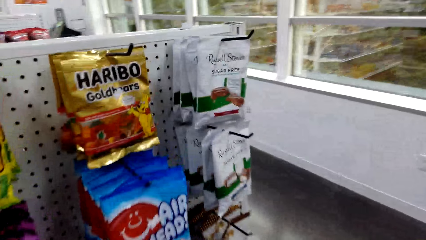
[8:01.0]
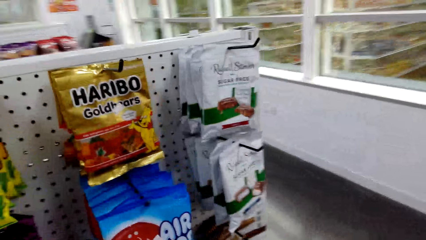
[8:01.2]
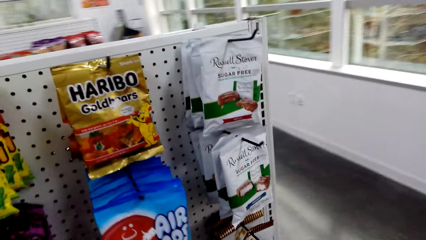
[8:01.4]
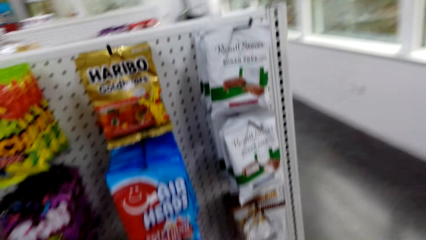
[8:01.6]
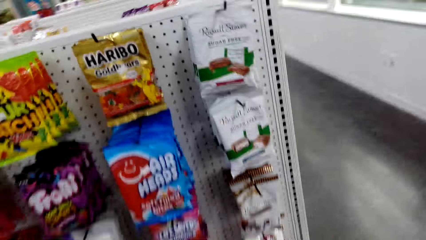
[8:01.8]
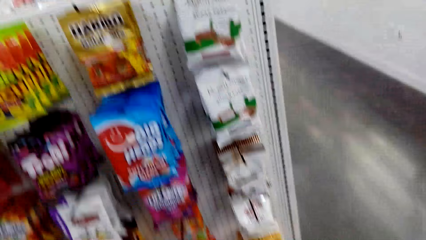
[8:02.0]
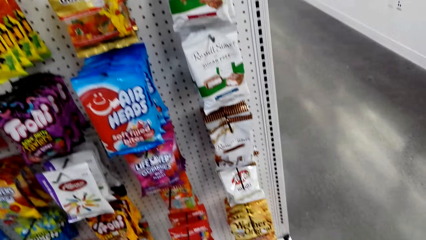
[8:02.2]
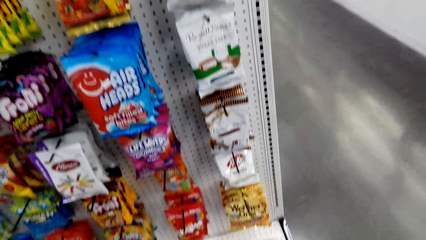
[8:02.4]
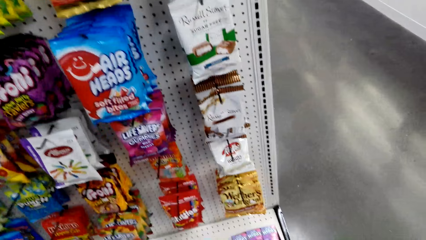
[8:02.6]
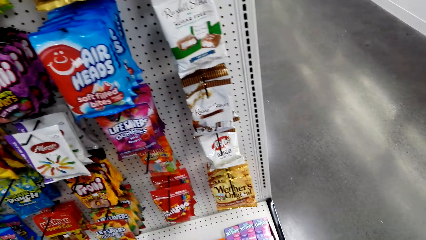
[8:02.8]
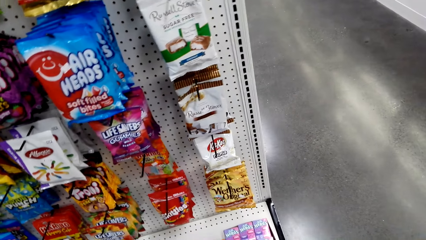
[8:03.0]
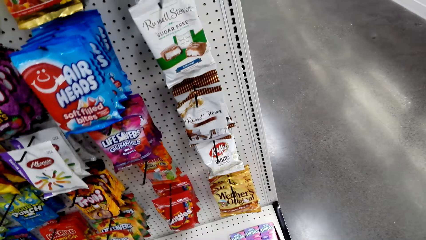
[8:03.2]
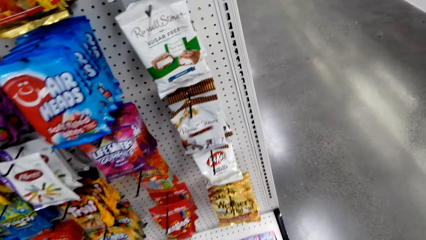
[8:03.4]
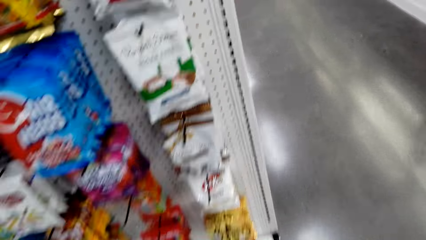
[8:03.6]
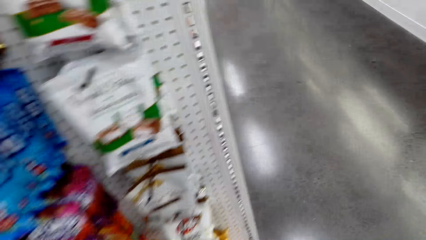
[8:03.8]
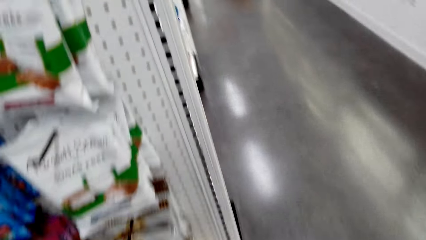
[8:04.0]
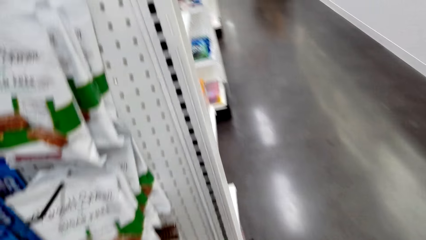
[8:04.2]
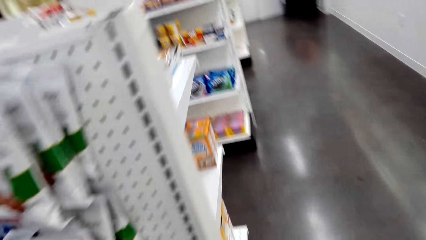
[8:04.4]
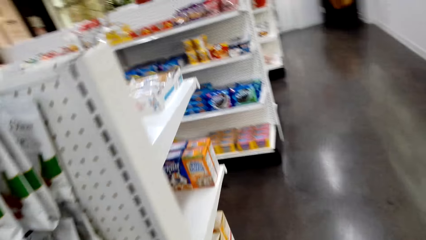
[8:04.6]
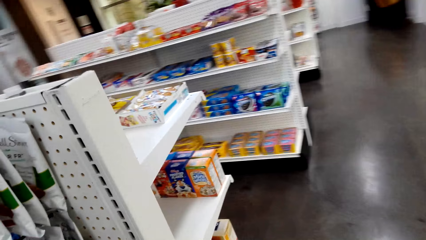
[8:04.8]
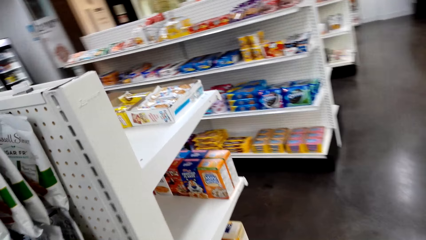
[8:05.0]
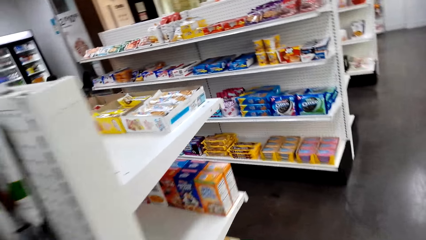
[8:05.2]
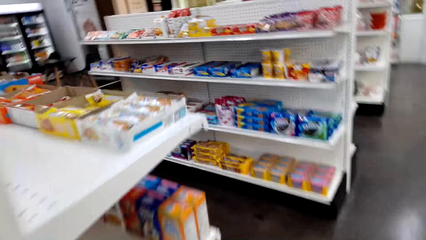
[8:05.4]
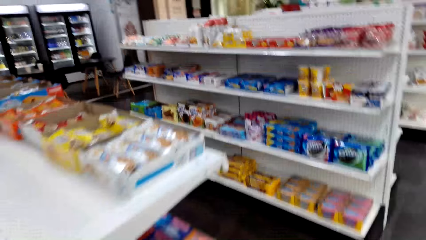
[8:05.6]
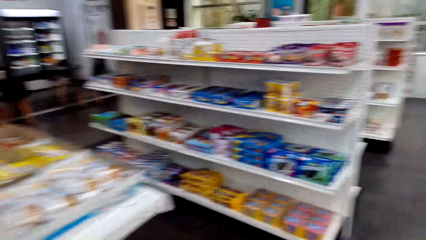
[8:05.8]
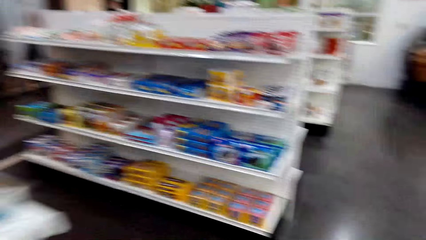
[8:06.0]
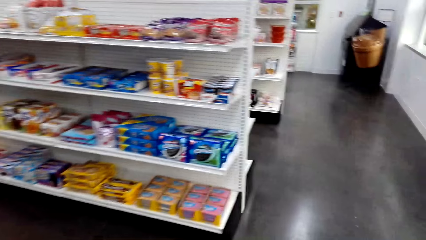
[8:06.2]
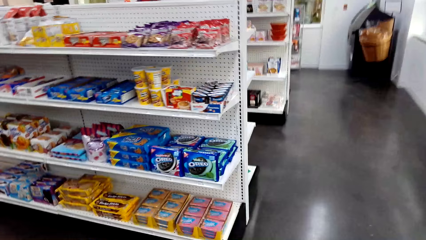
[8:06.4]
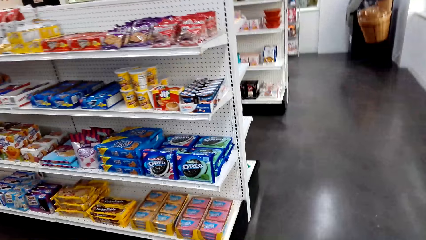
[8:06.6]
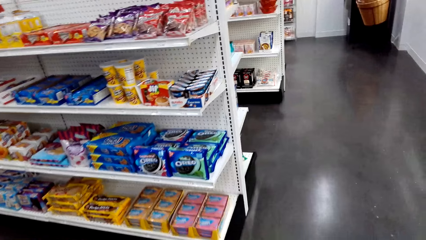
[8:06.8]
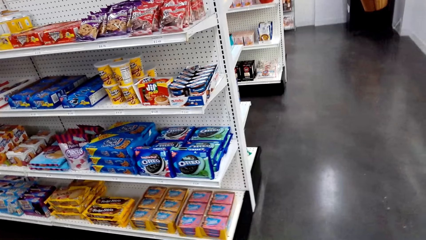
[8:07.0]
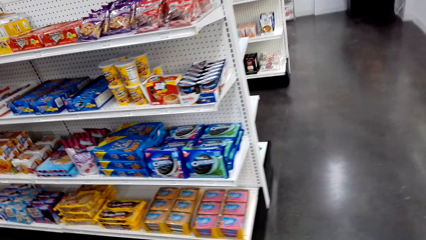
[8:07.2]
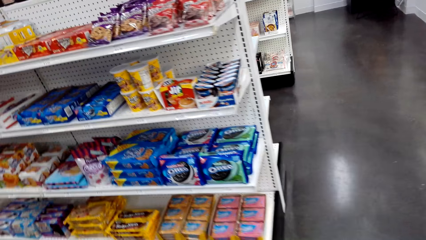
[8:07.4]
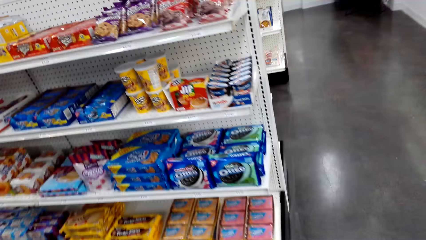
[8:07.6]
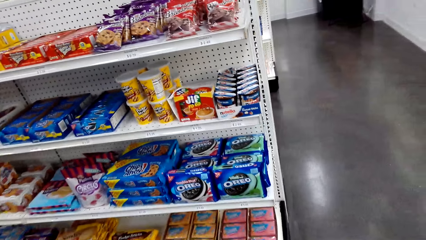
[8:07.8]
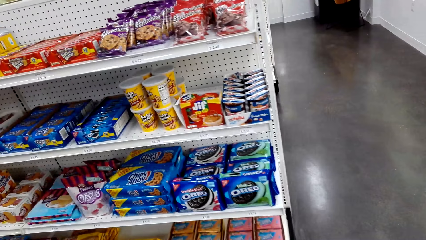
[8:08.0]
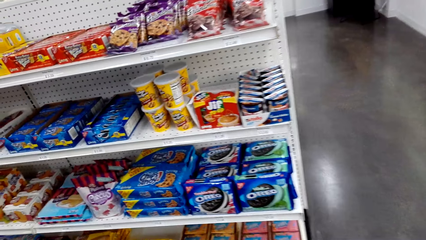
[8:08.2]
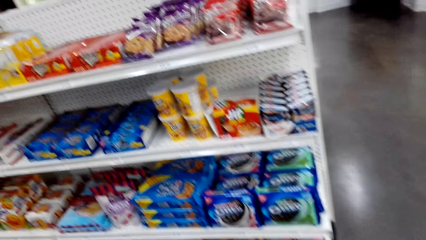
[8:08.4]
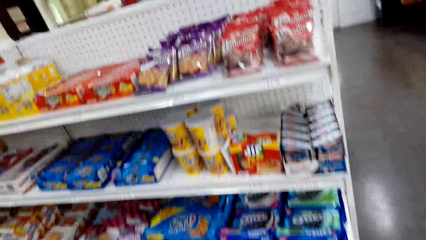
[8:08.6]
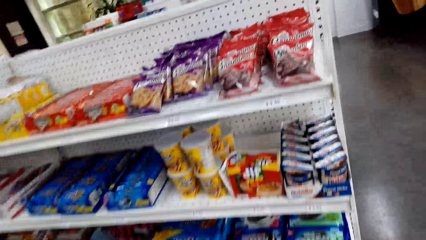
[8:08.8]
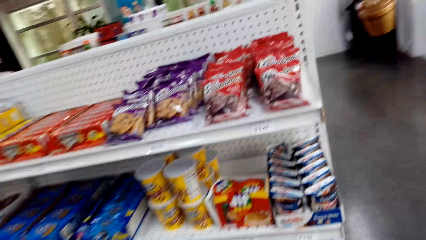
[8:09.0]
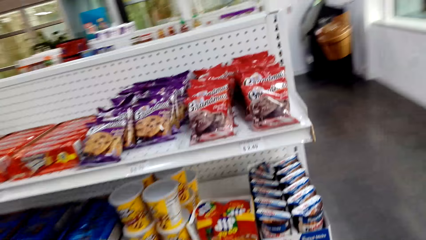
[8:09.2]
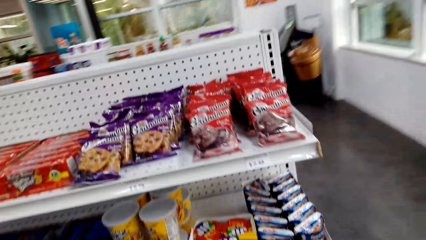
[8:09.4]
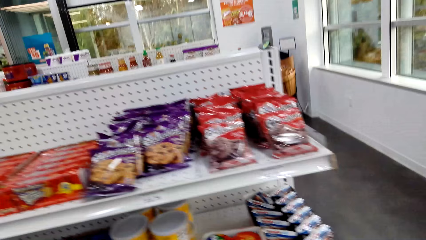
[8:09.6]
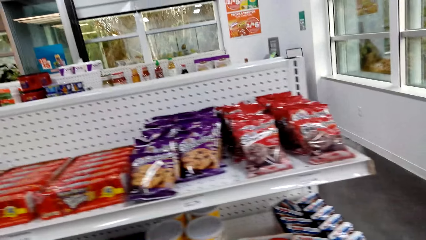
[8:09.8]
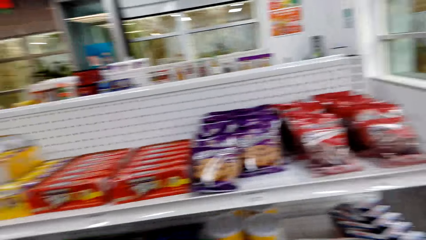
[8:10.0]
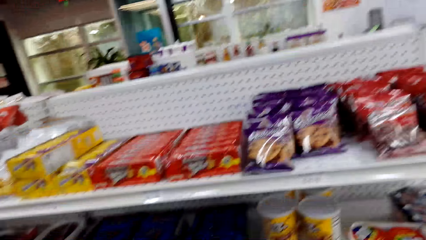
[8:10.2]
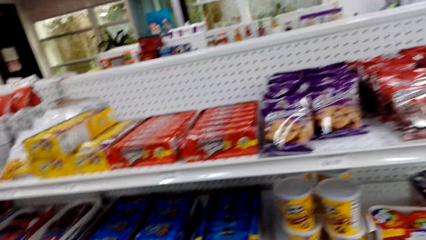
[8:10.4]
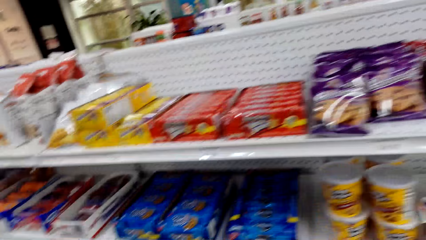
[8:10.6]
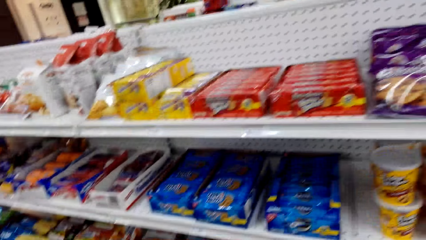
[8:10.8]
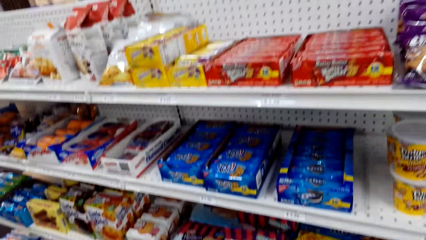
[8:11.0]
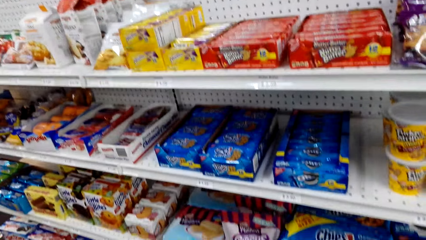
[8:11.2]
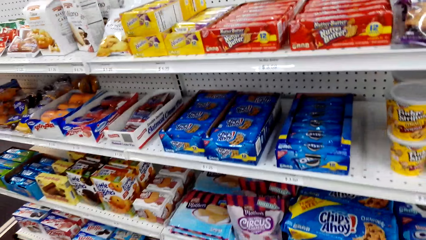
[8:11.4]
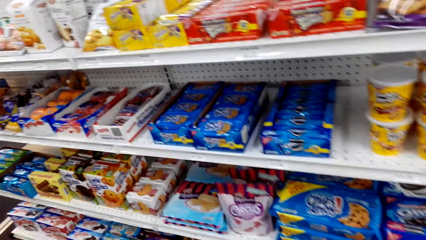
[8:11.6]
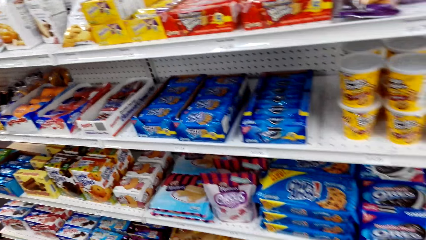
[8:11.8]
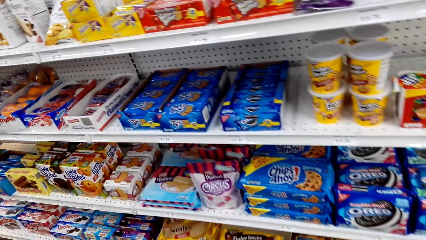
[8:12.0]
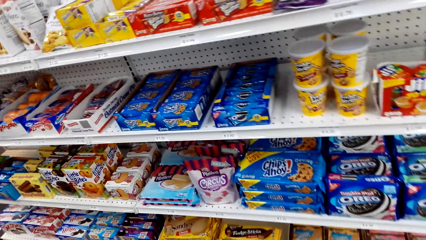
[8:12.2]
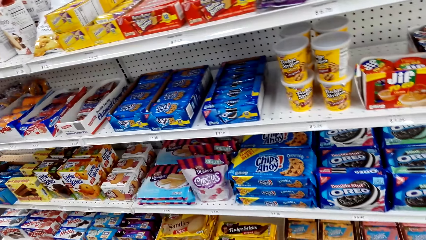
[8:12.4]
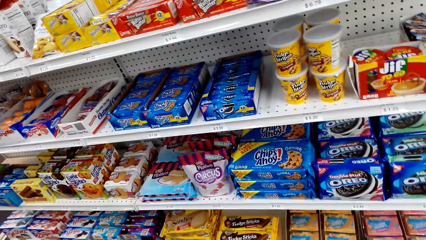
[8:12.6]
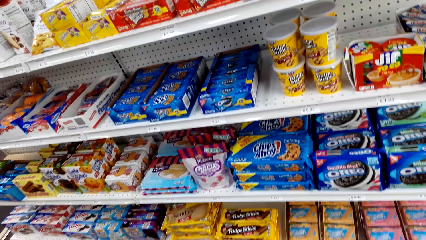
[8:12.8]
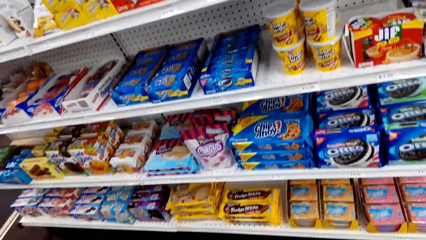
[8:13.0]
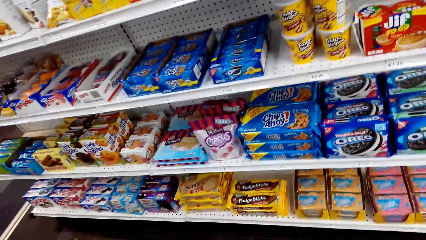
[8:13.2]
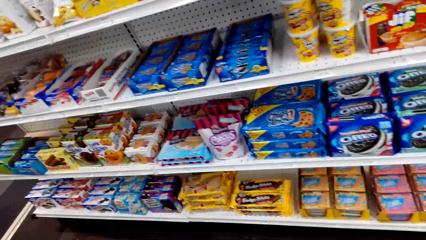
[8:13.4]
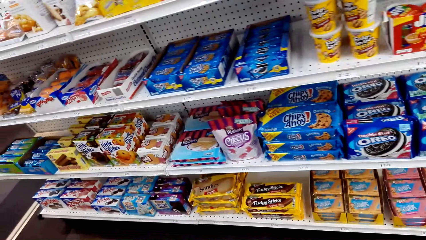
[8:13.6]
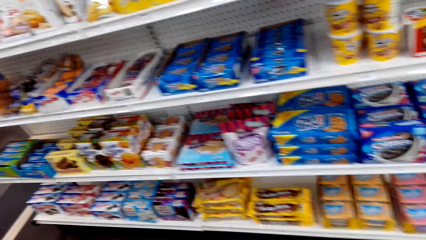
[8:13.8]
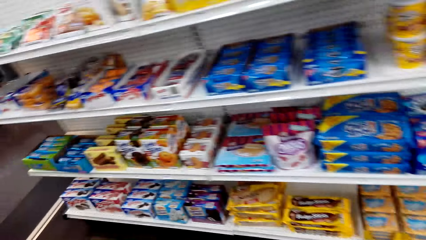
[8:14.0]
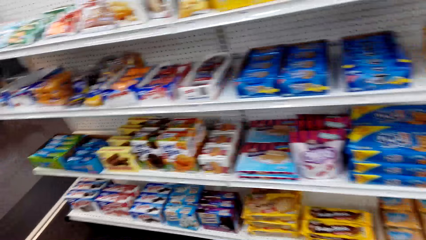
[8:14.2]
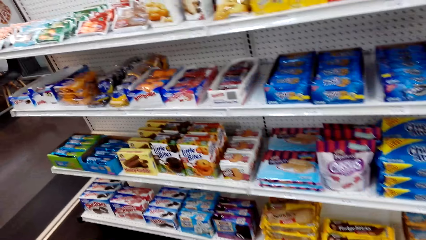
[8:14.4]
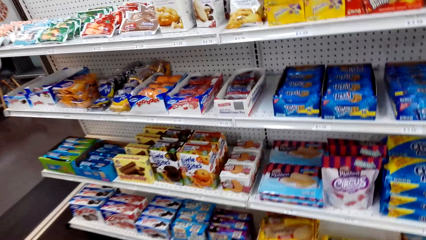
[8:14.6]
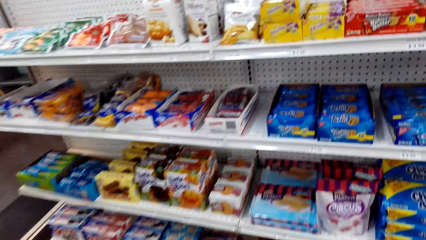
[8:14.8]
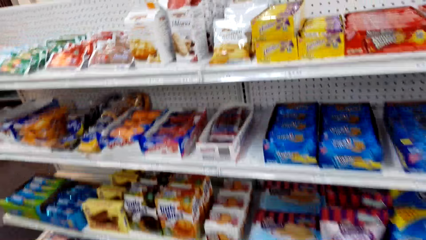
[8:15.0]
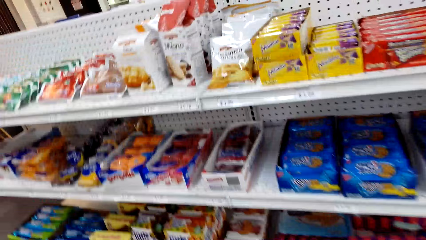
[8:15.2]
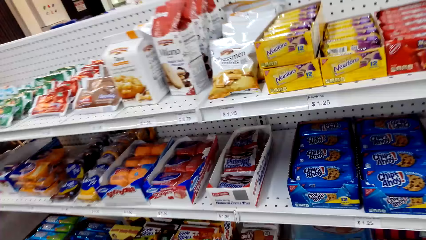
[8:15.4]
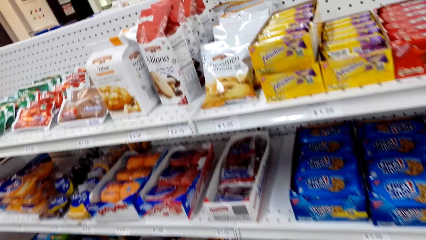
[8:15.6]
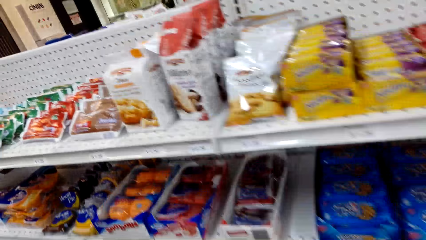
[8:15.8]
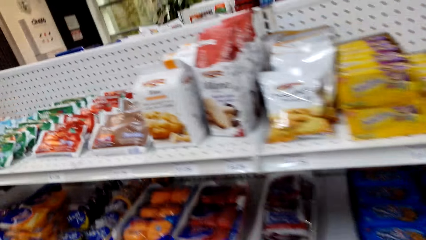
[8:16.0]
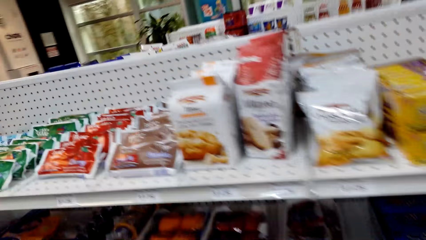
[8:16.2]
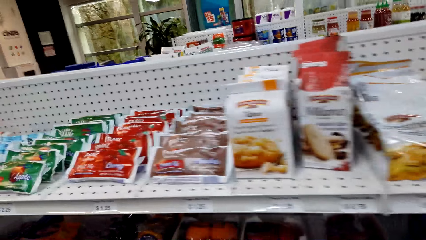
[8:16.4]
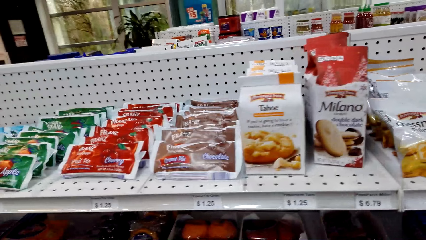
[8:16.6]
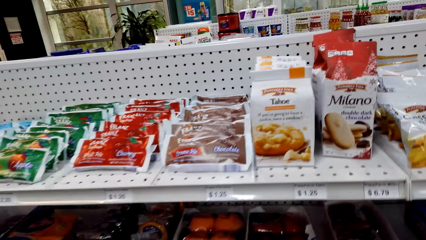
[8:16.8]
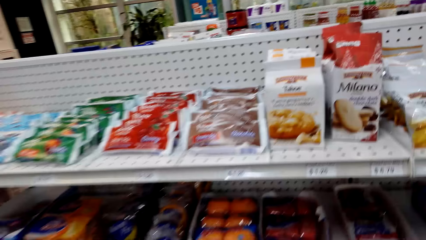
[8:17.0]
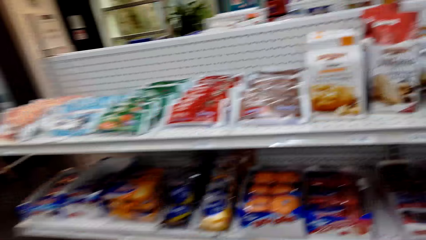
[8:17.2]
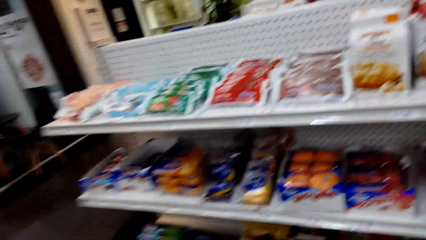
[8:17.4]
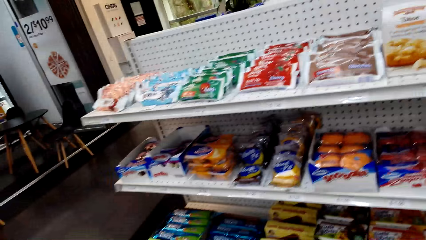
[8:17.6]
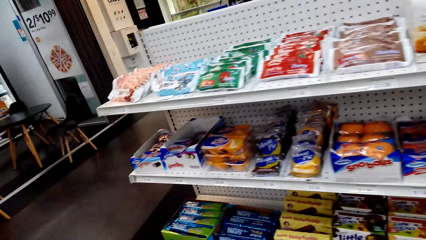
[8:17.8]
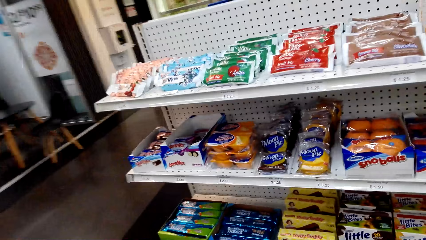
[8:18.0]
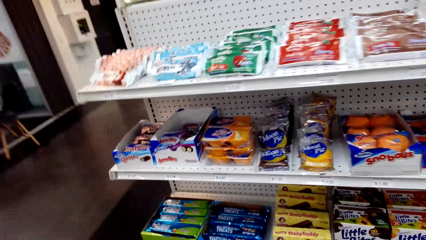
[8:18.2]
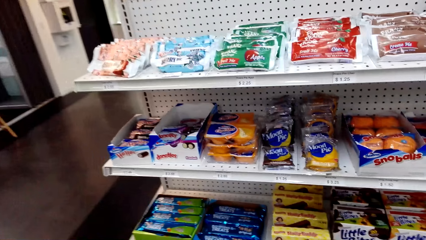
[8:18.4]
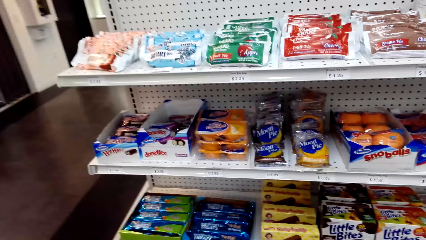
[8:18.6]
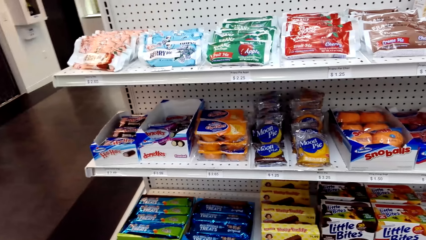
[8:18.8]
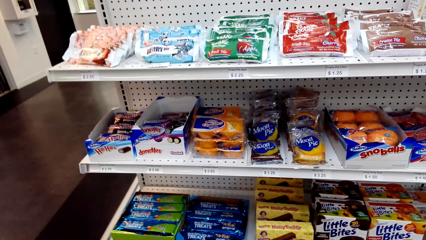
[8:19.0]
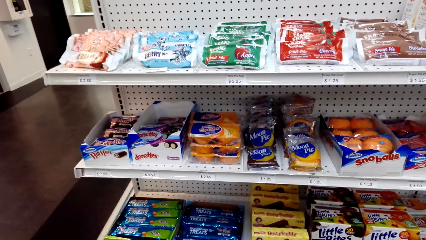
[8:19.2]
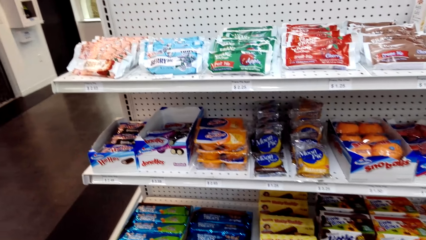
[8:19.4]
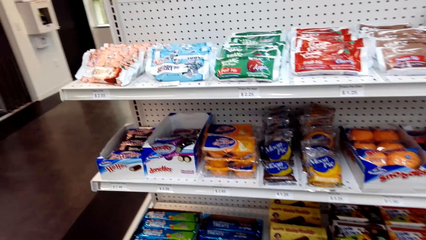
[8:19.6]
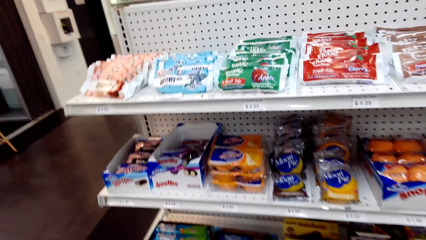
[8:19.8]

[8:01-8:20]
The camera wearer moves around the supermarket. They look at the items on the shelves.
